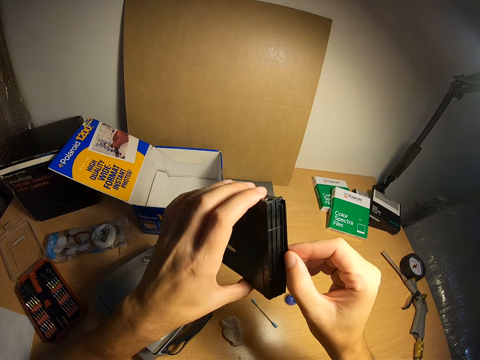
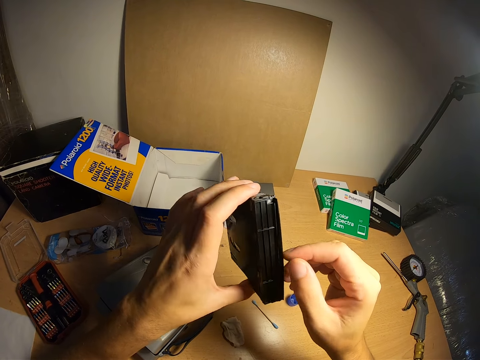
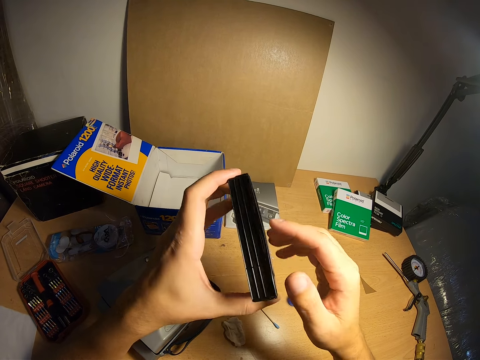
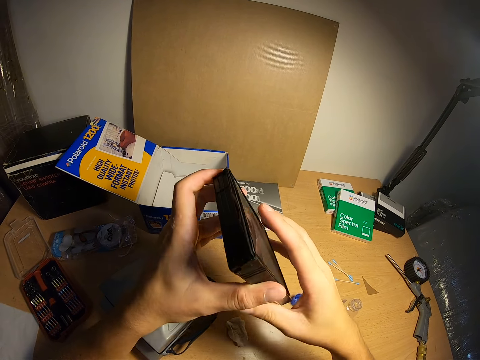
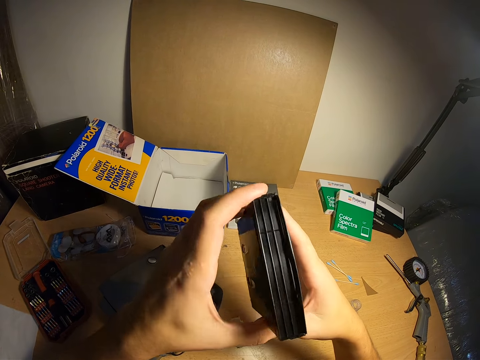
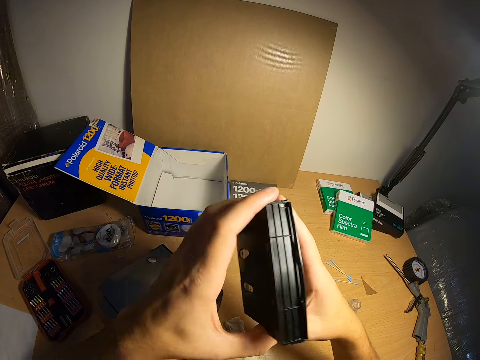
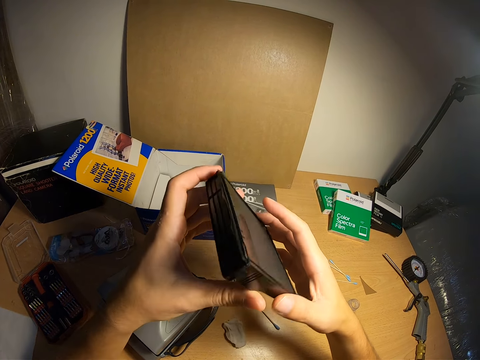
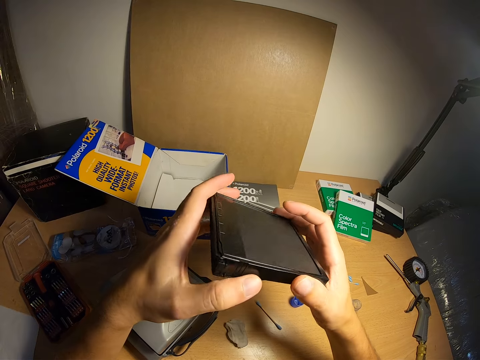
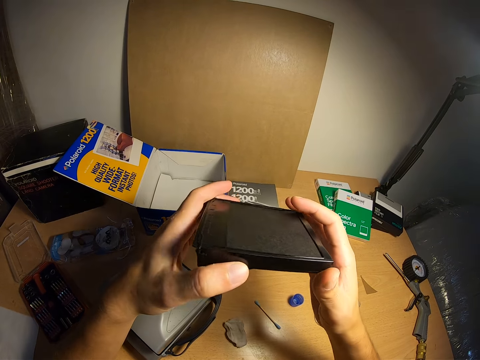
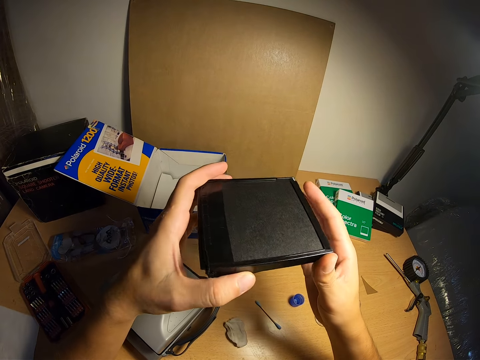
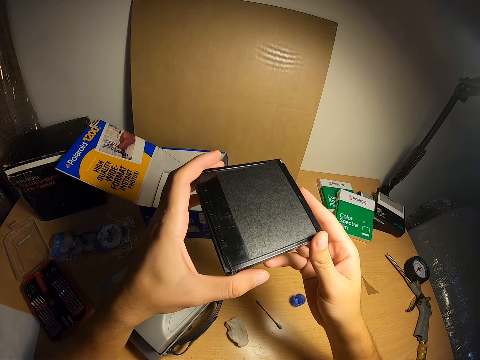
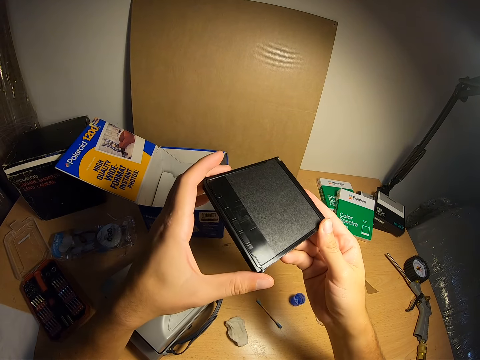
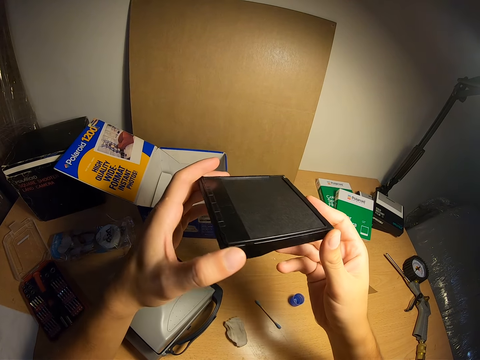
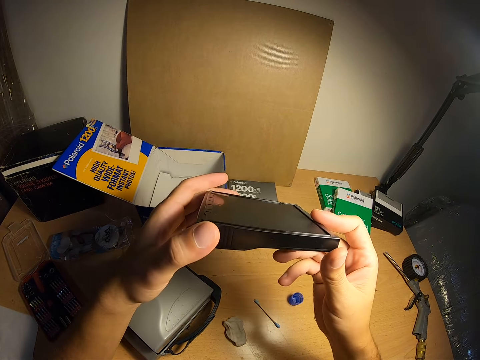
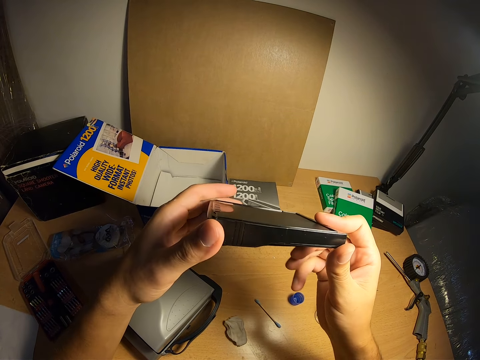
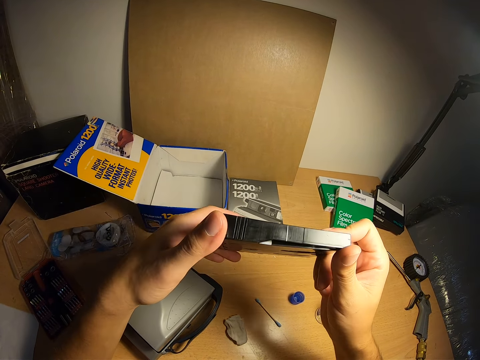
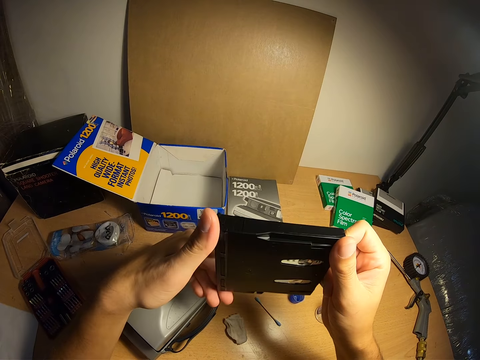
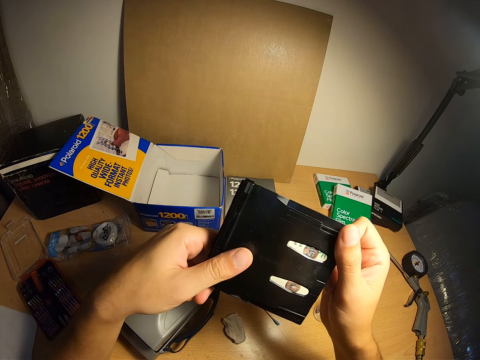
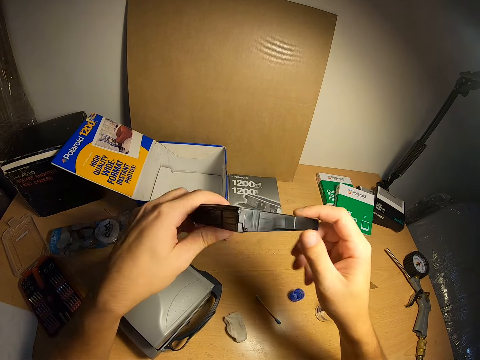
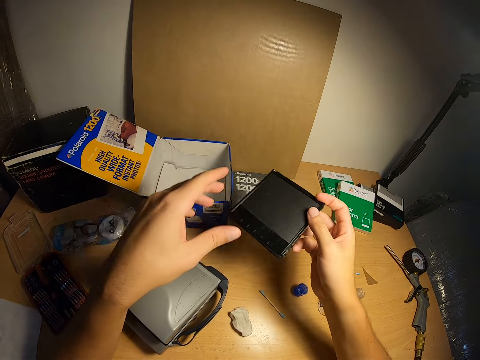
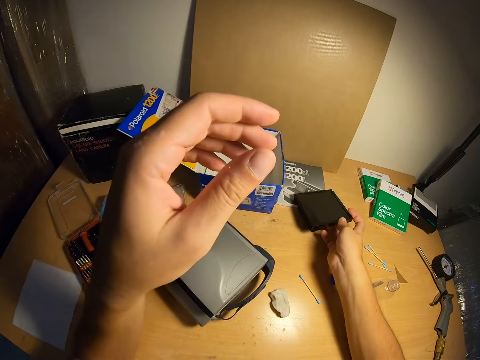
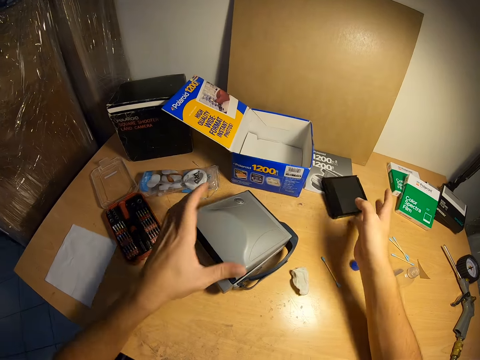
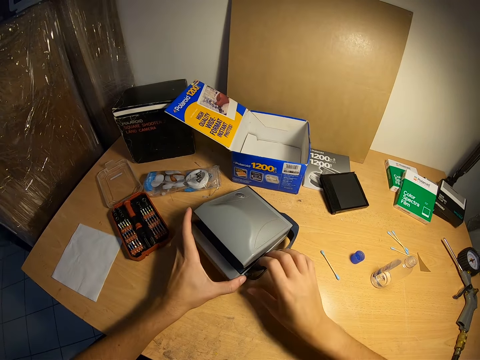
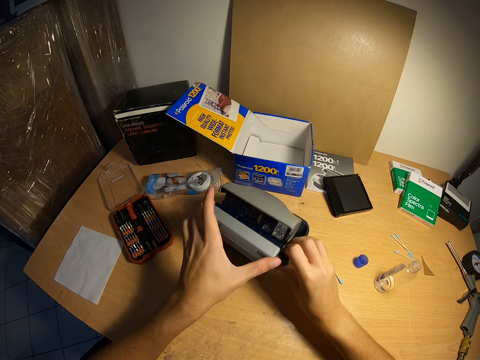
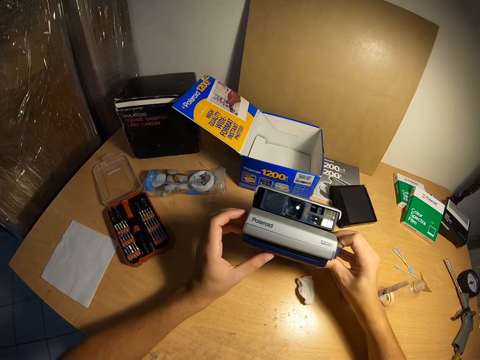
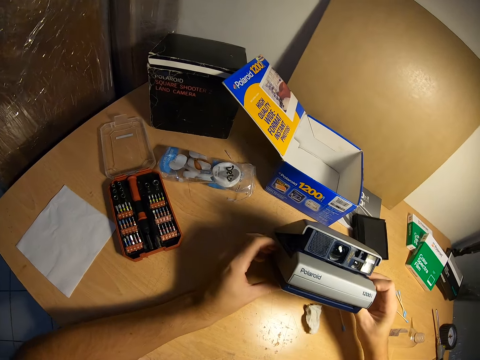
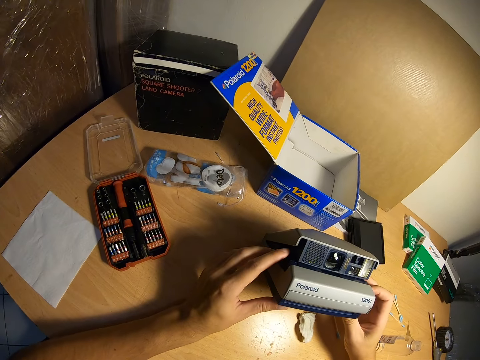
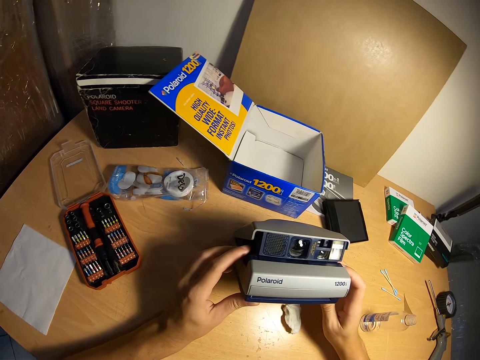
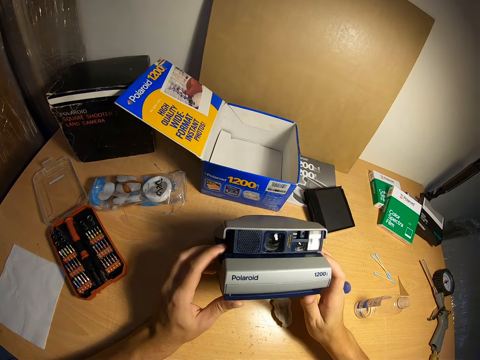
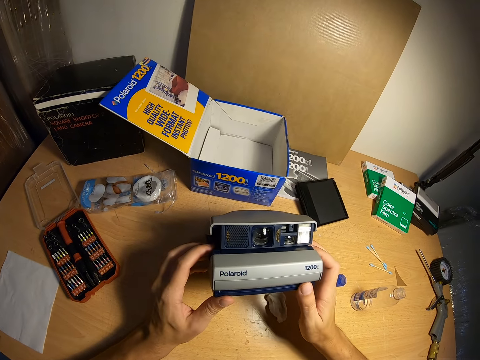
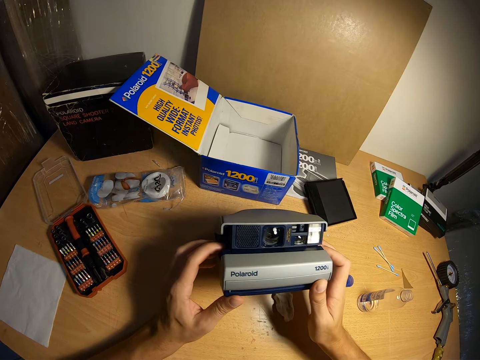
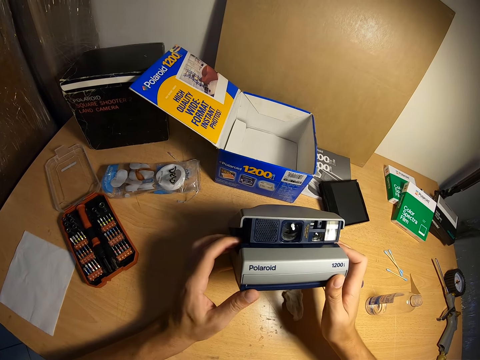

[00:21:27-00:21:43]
The camera wearer turns the item with both hands. He drops the item on the table. He picks the camera or projector from the table with both hands.

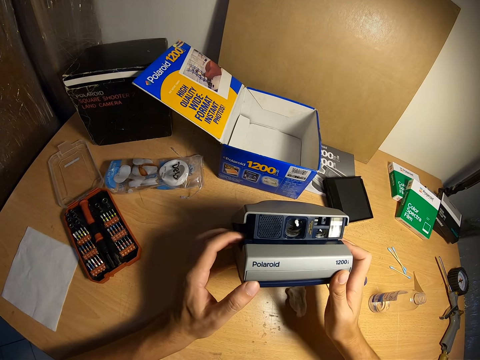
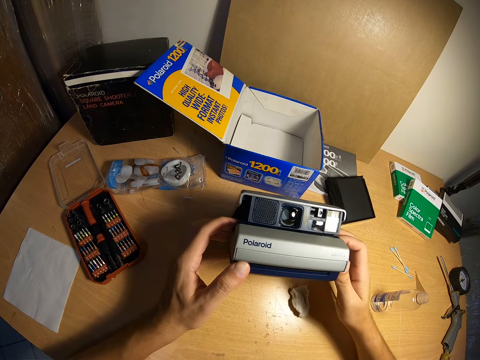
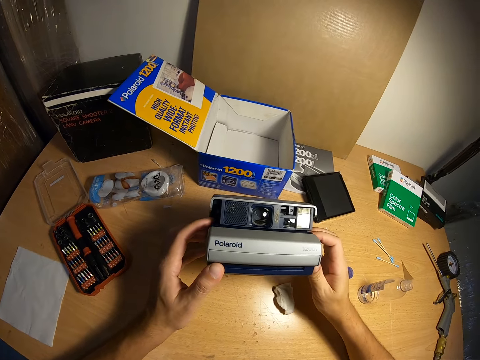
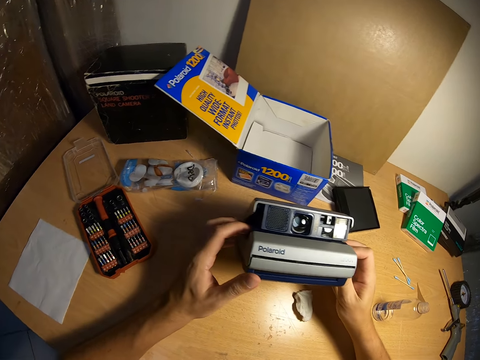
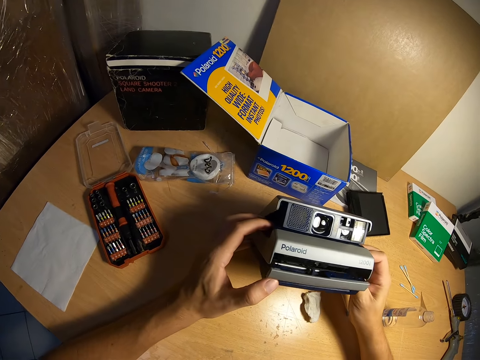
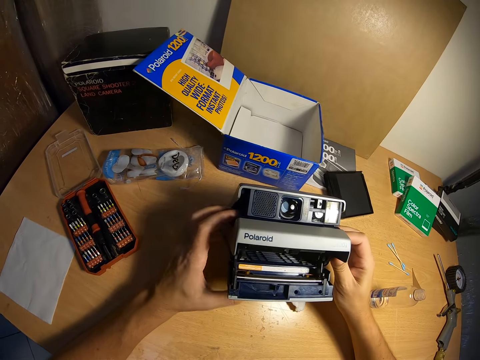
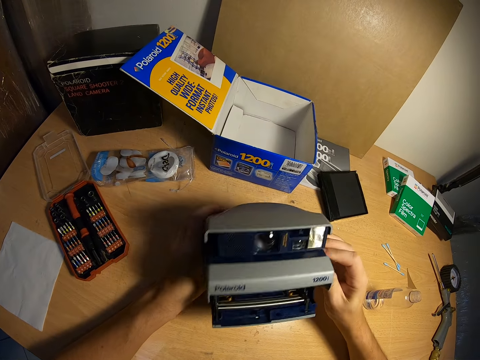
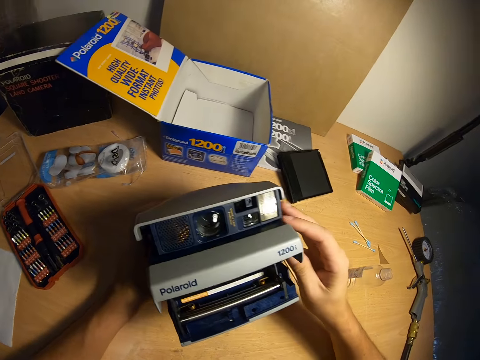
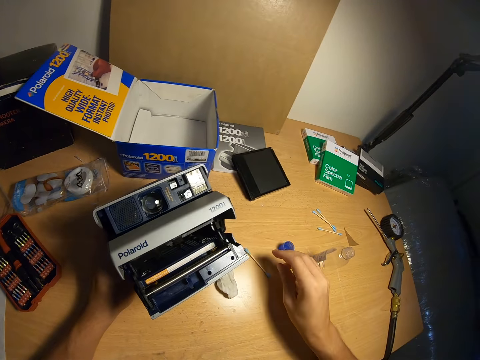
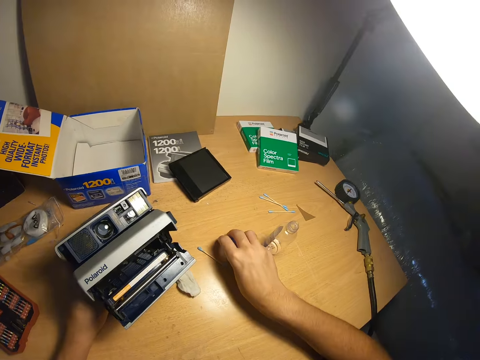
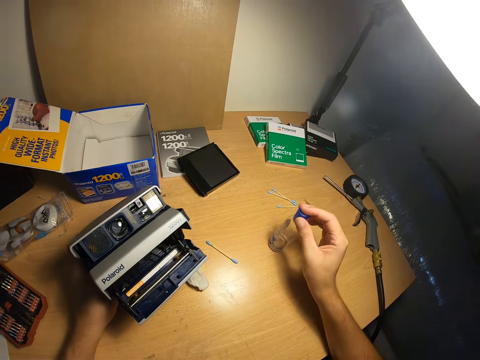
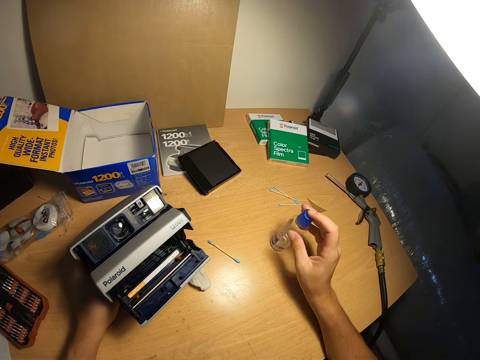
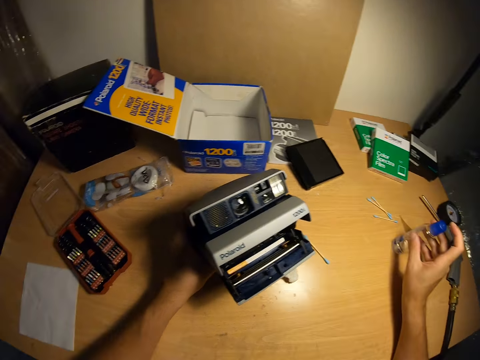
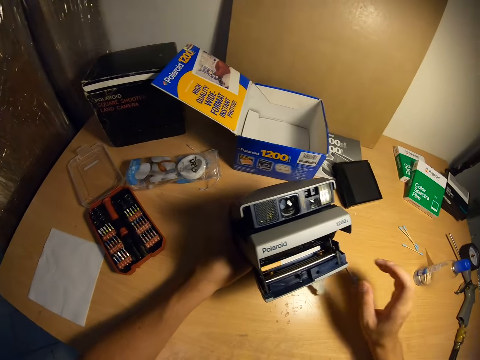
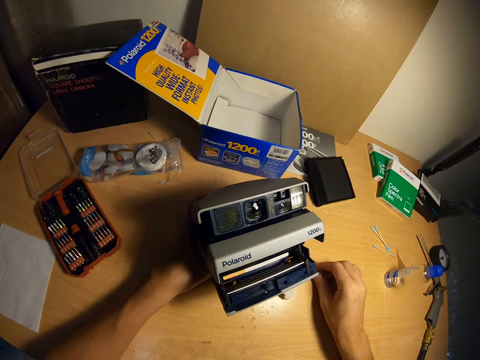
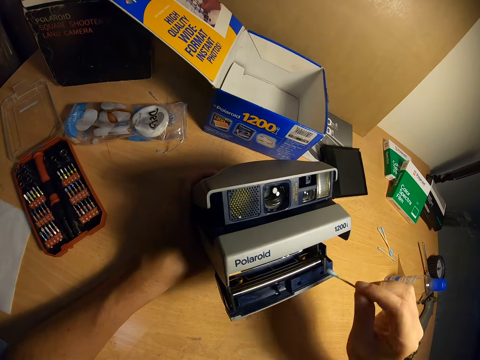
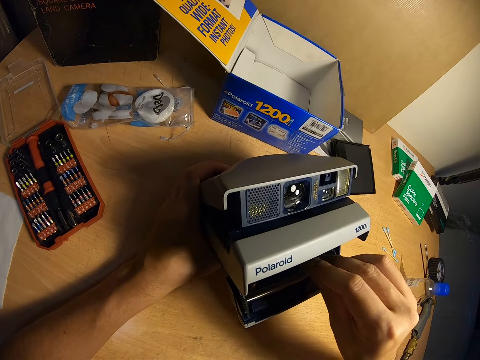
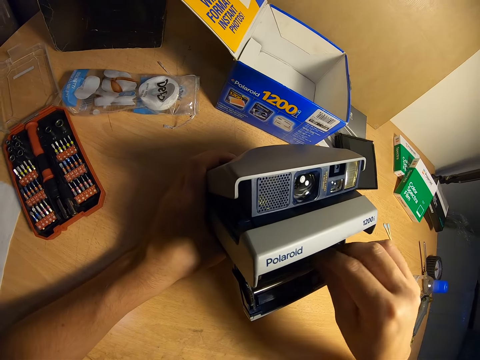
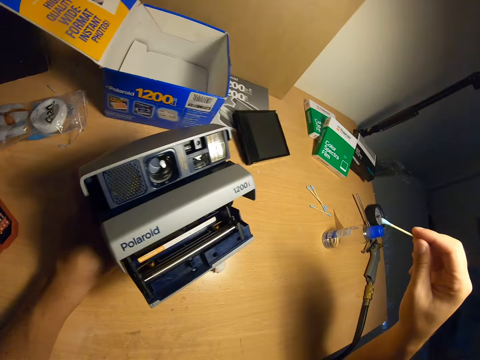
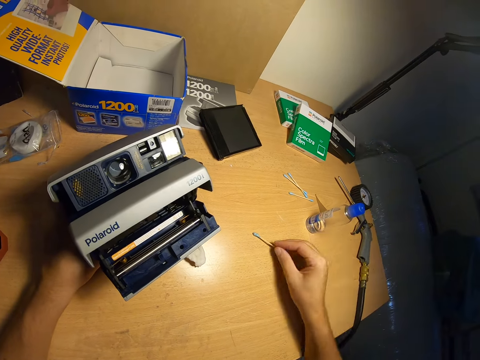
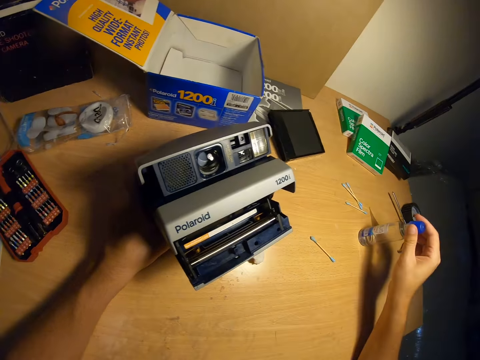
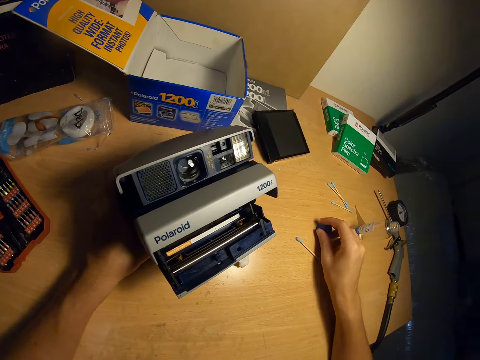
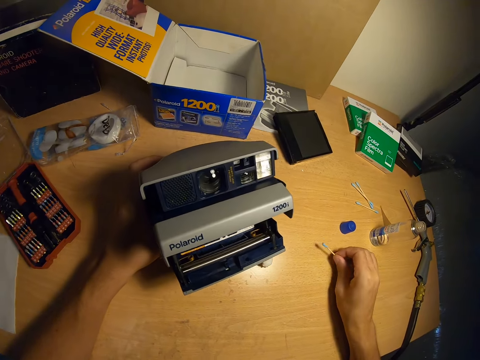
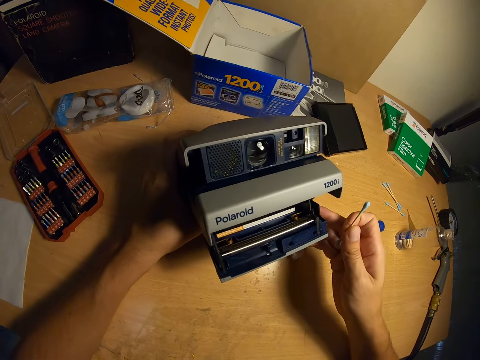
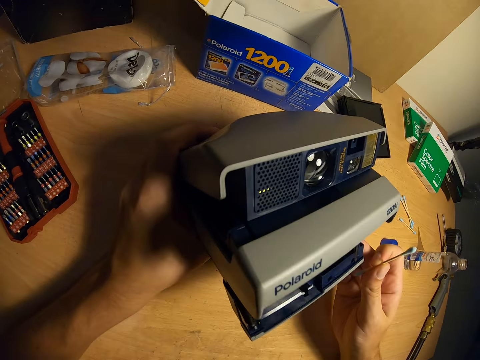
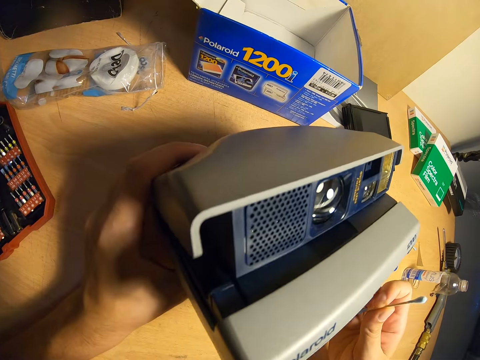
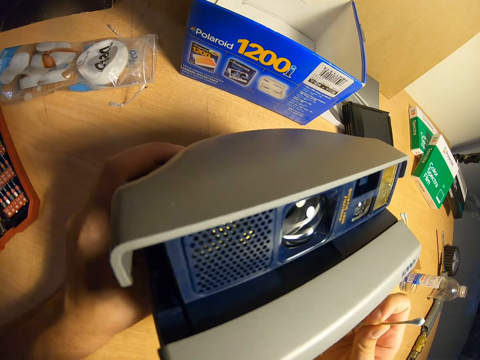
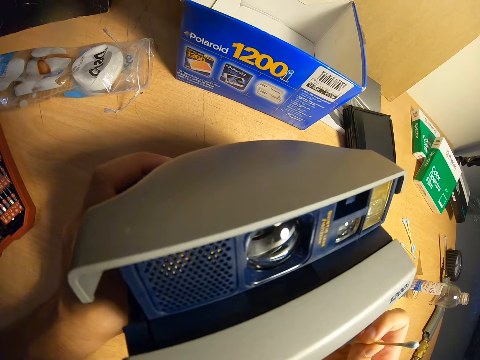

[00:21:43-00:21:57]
The camera wearer opens the lower part of the camera. He operates the projector. He raises the camera slightly. He drops the camera on the desk. He picks a lid from the desk with his right hand. He covers the container with the lid. He moves the container on the desk with his right hand. He picks a cotton swab or earbud from the desk. He dips the cotton swab into the lower part of the camera. He cleans the projector with the earbud. He removes the cotton swab. He drops the cotton swab on the desk. He opens the lid of the container on the desk. He drops the lid of the container on the desk. He picks the cotton swab from the desk. He leans forward.
